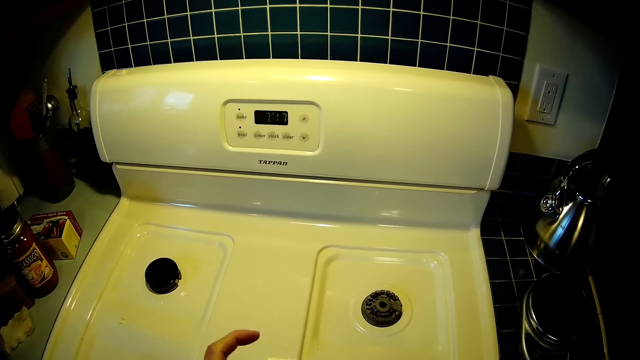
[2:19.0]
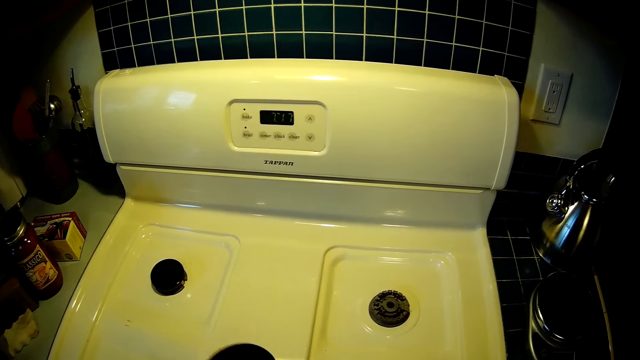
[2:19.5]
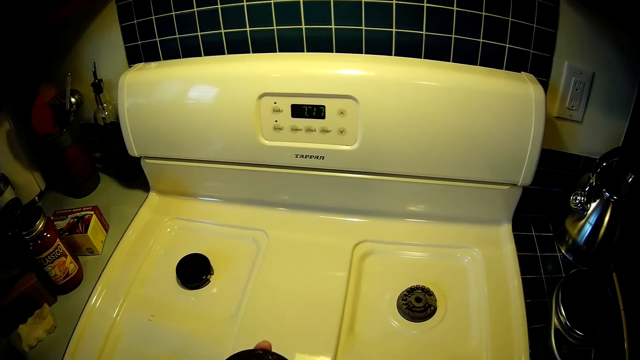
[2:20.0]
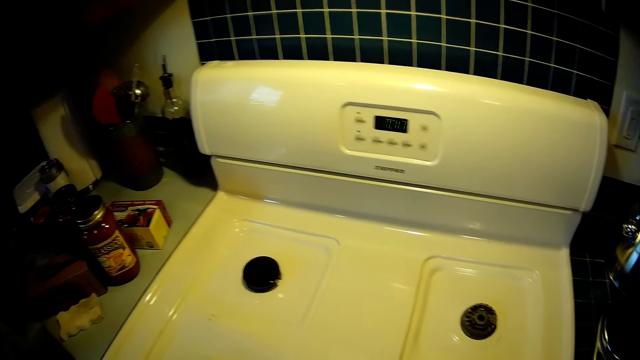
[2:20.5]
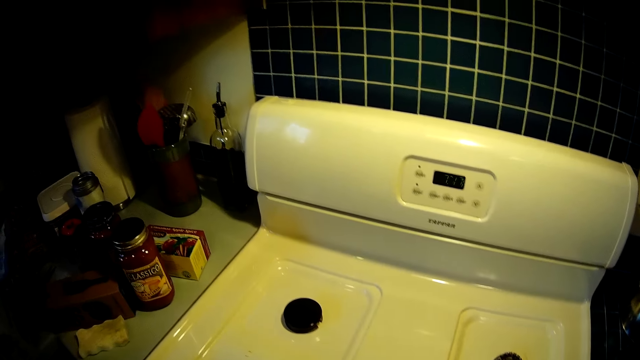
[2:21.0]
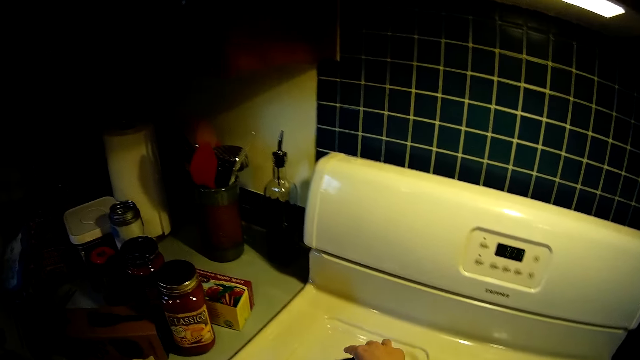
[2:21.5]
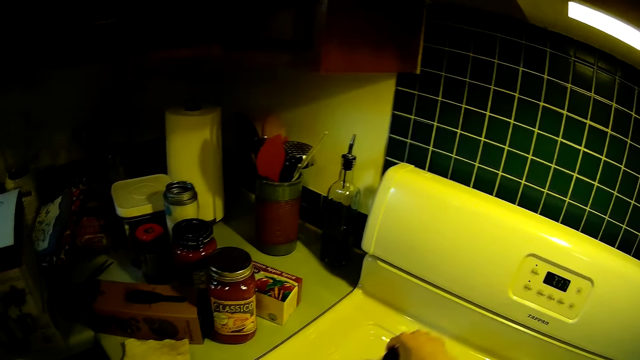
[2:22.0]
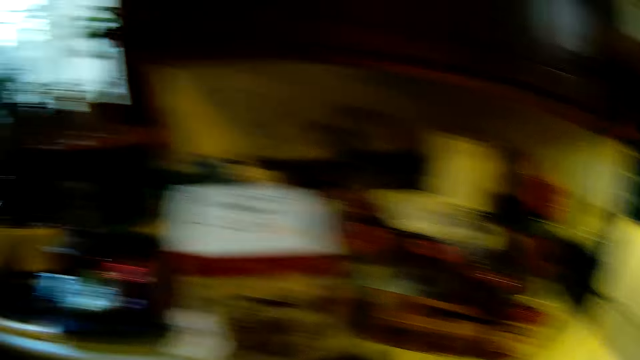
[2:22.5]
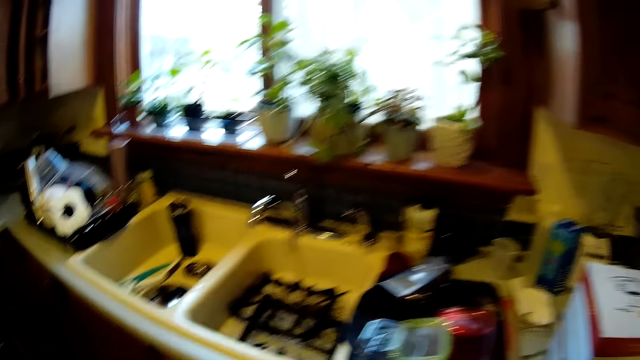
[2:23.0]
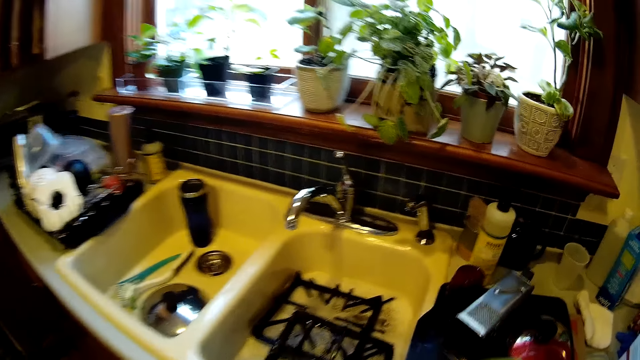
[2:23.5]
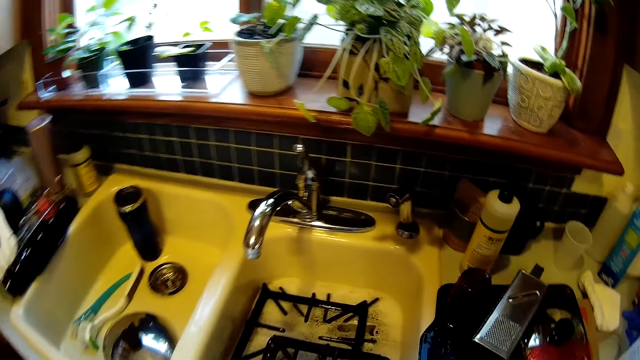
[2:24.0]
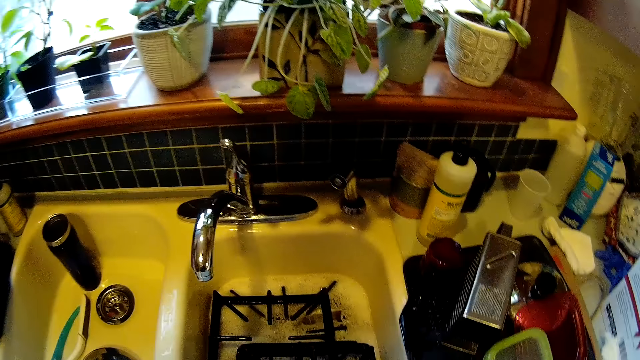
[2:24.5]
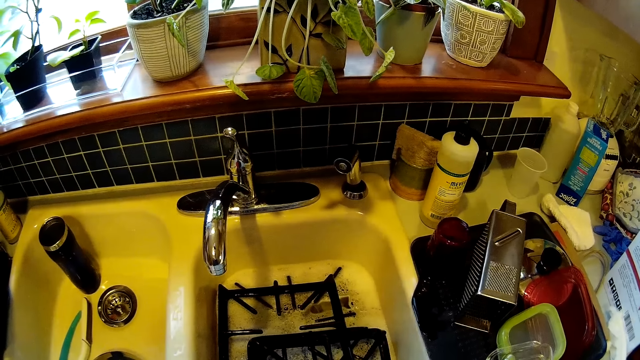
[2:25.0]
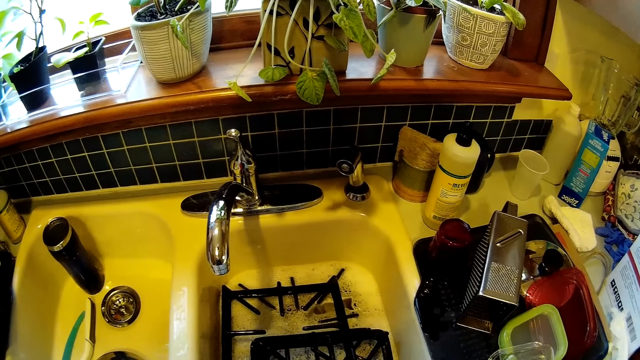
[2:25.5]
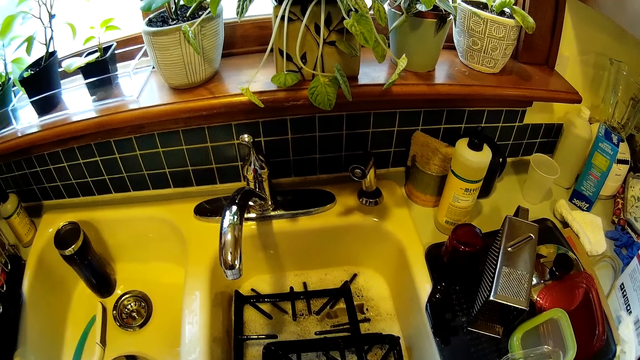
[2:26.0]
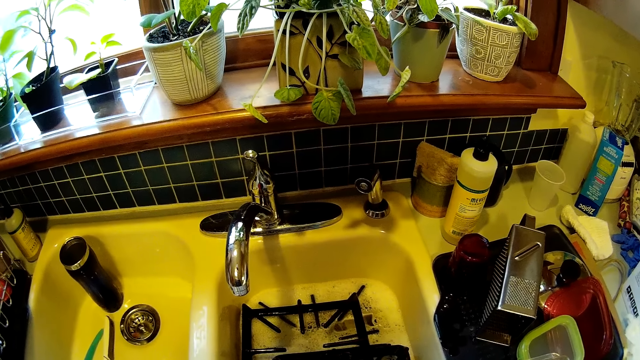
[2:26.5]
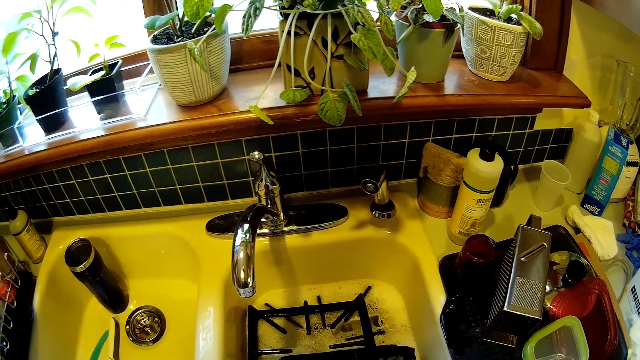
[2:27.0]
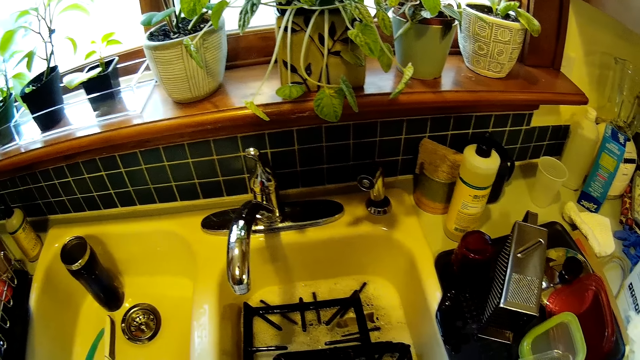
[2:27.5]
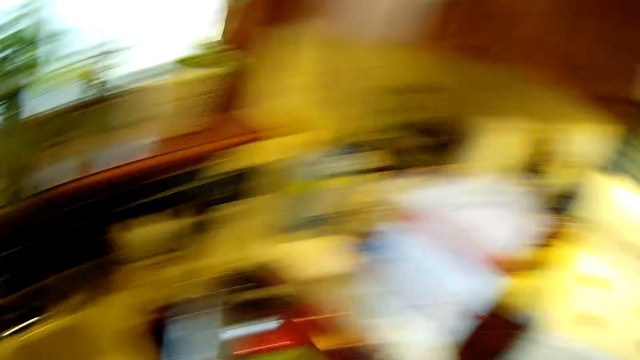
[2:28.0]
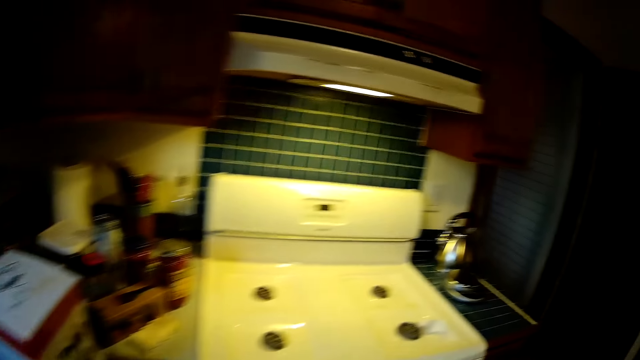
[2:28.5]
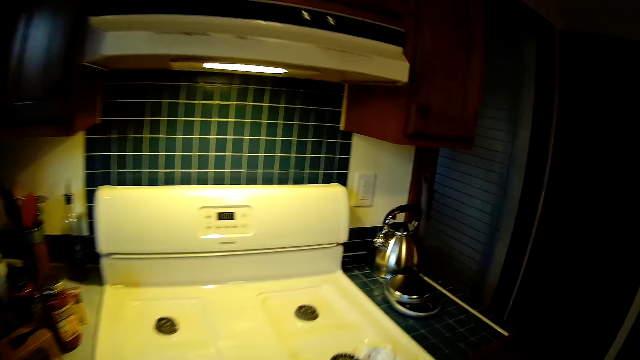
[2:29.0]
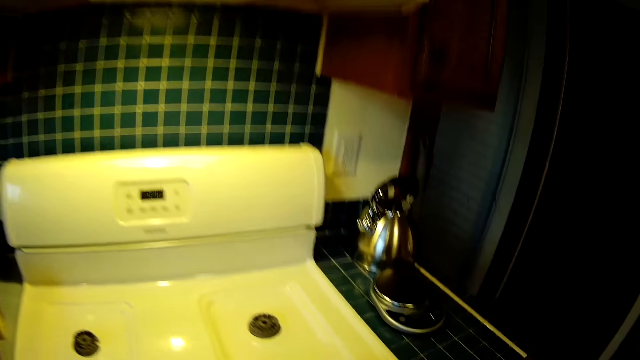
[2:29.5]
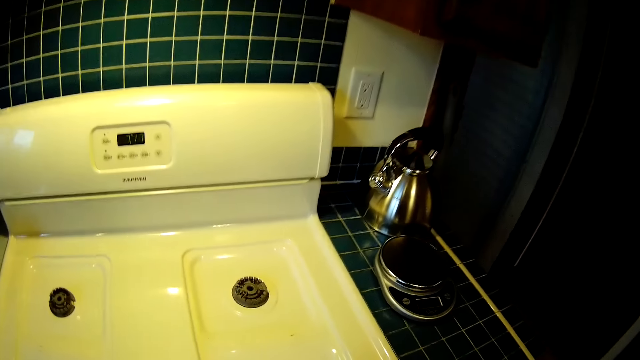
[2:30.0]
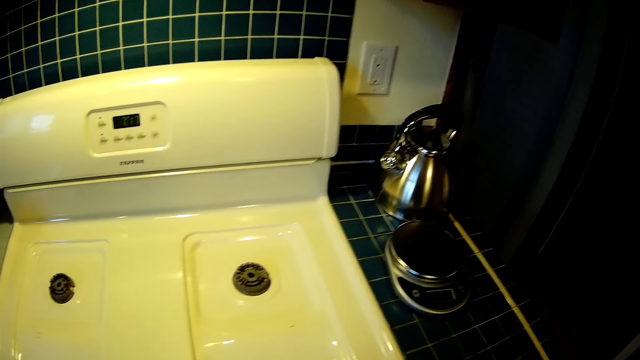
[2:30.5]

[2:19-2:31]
The camera wearer wipes the cap. They take a cap from the gas cooker. They walk toward a sink. They look at the sink. They walk toward the gas cooker.

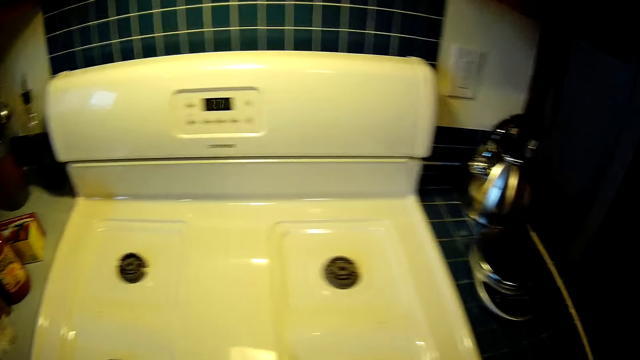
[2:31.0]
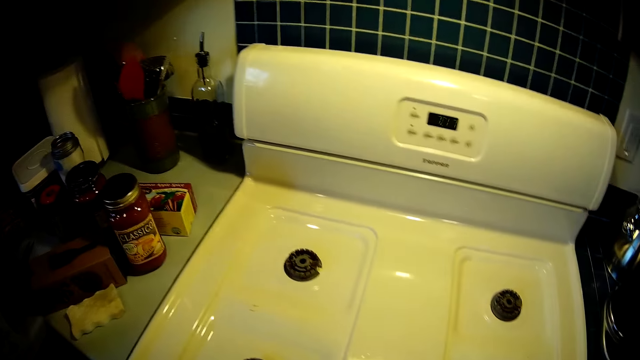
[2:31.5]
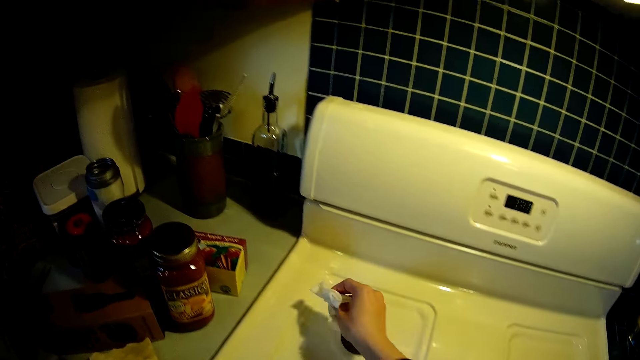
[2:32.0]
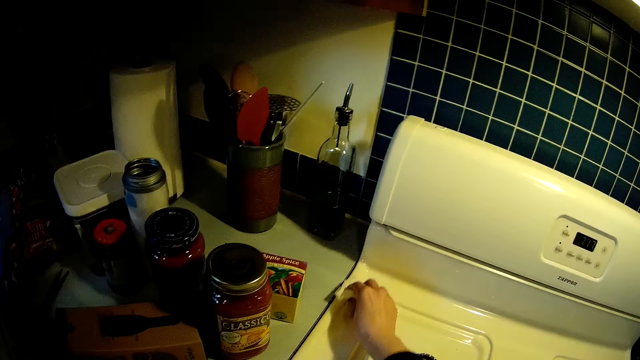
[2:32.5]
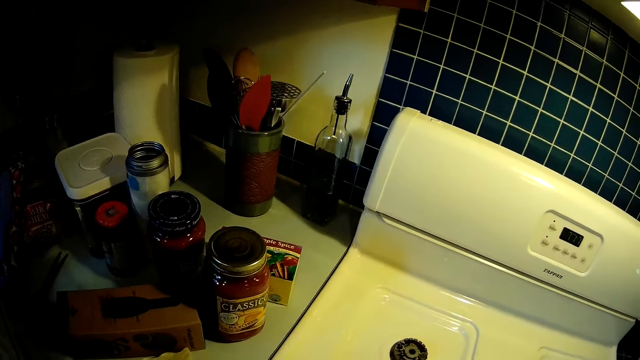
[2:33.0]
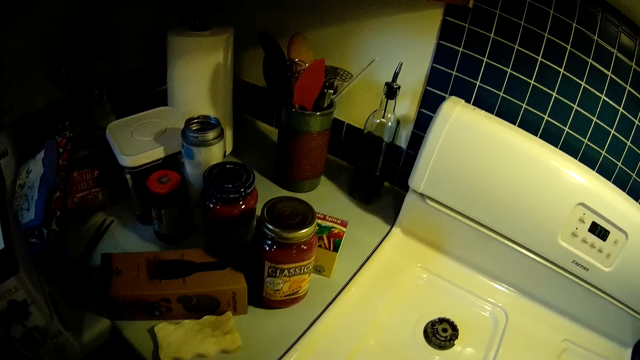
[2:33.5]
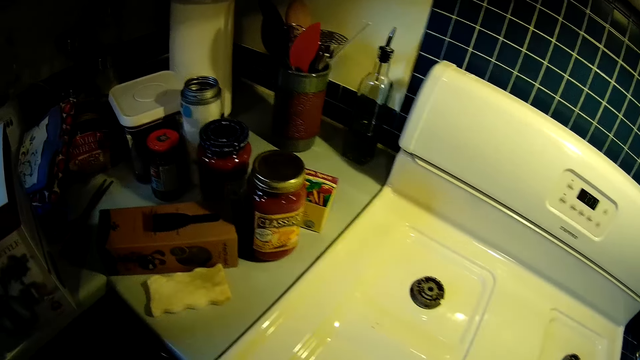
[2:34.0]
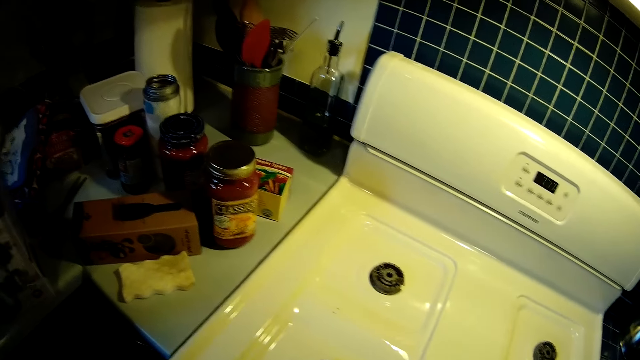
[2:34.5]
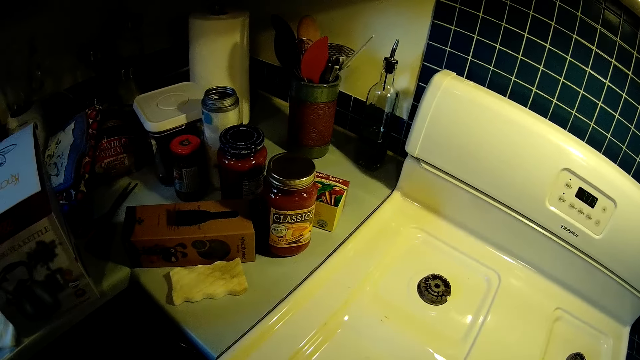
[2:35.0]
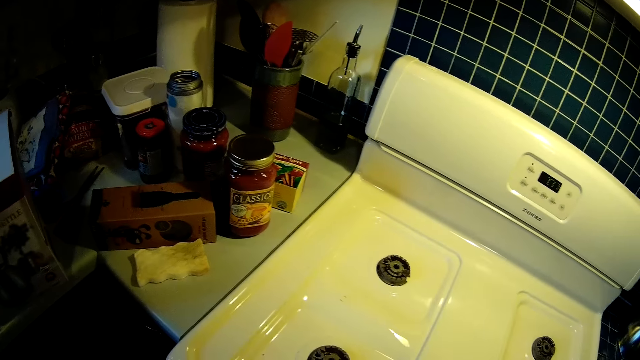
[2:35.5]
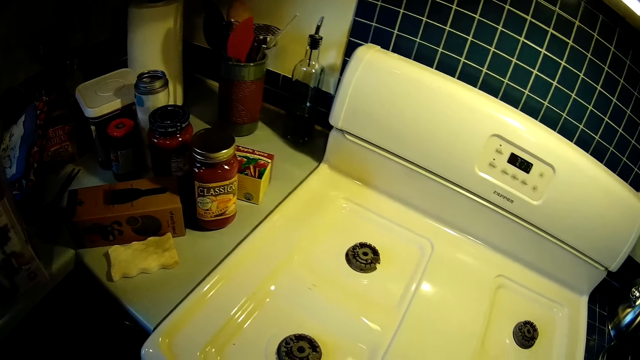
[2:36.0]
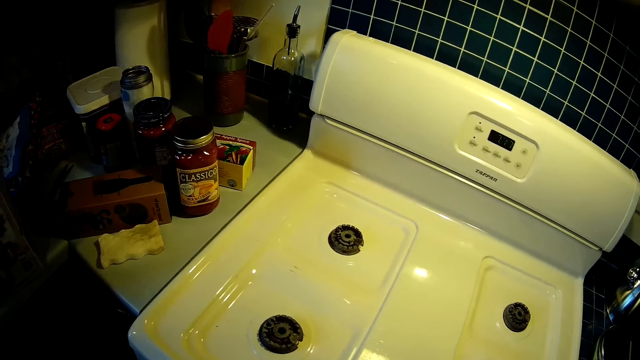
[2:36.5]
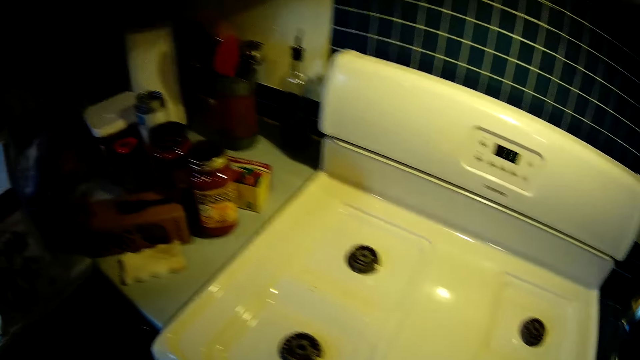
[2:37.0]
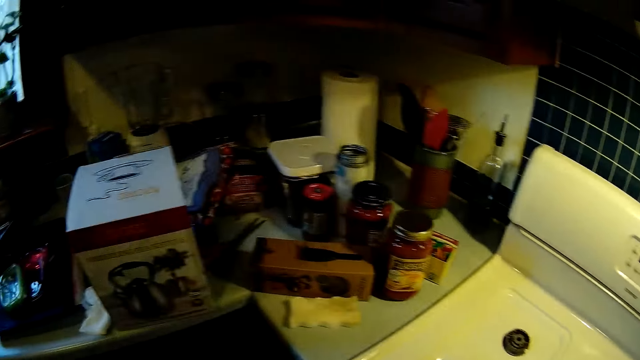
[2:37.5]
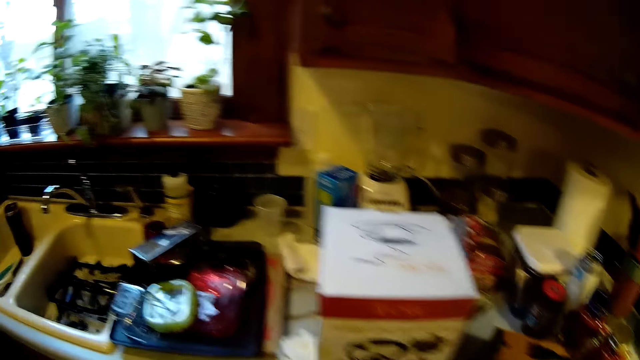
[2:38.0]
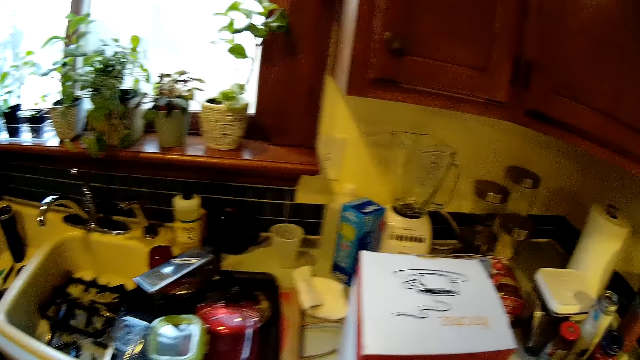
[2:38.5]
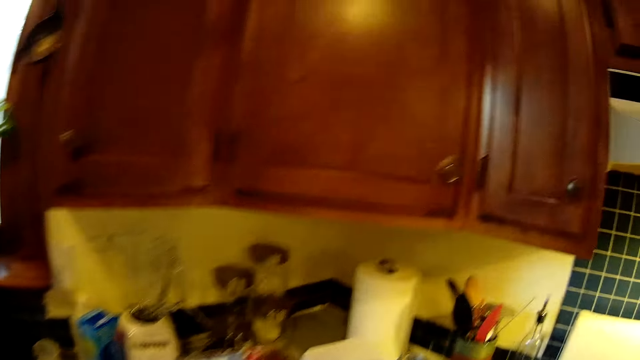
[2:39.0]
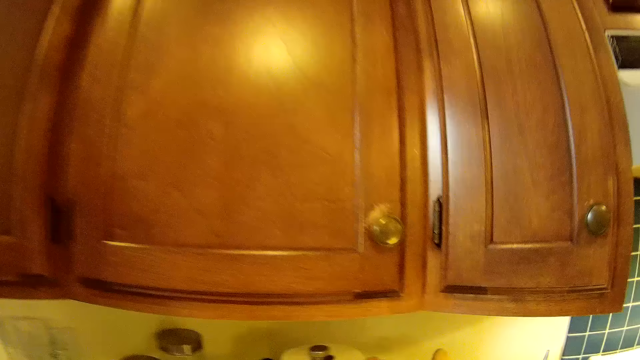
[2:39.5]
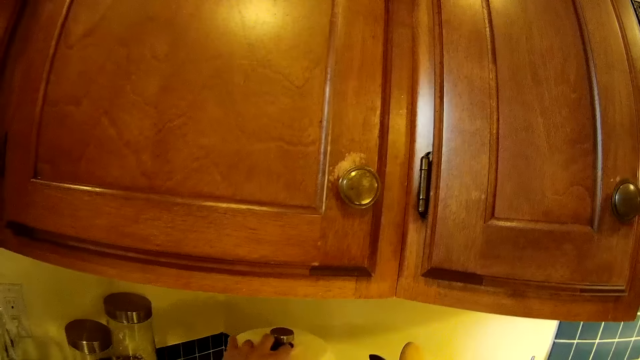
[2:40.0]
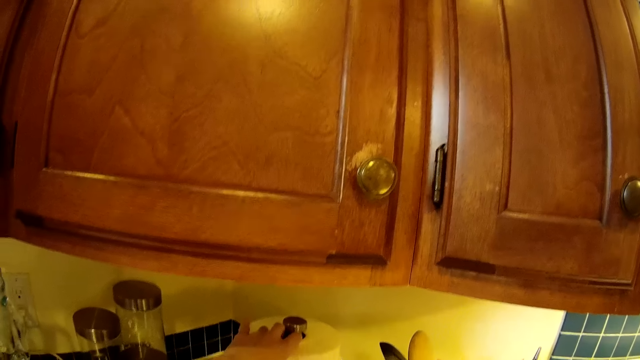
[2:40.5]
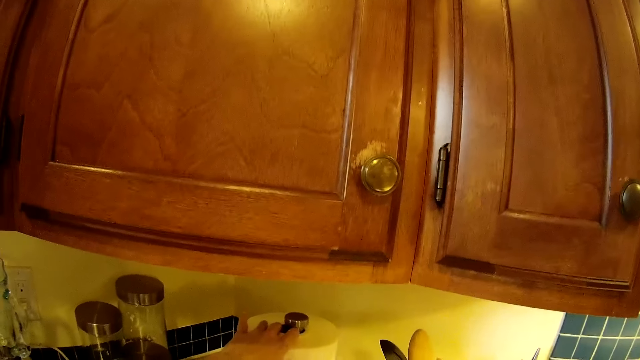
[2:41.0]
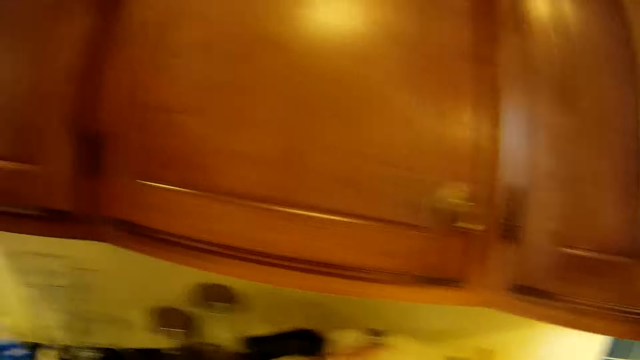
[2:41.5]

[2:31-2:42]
The camera wearer cleans the cooker with the piece of toilet paper in her right hand. She looks around. She cuts a piece of tissue. She holds down the toilet paper reel with her left hand.
